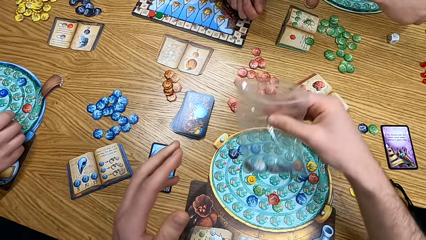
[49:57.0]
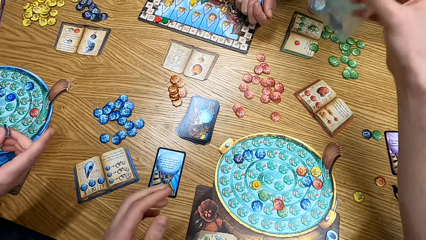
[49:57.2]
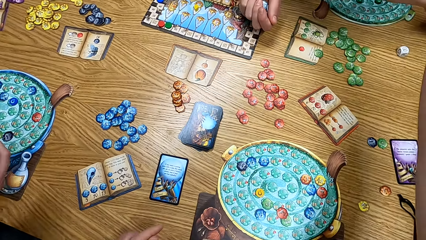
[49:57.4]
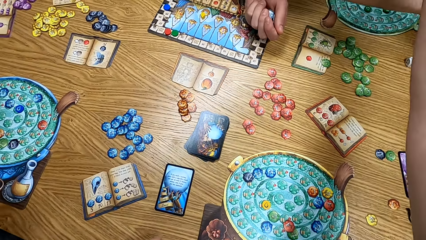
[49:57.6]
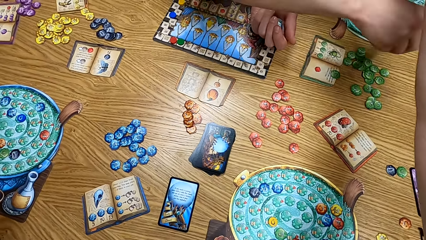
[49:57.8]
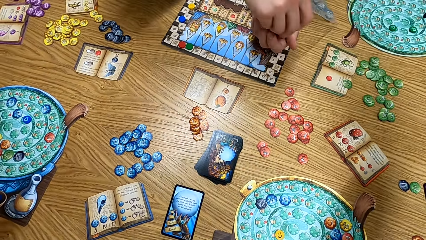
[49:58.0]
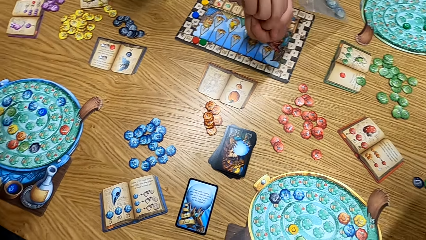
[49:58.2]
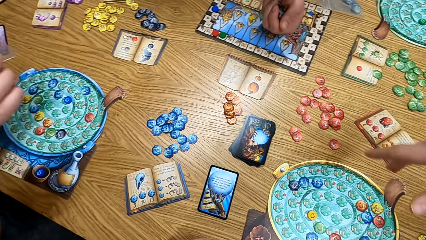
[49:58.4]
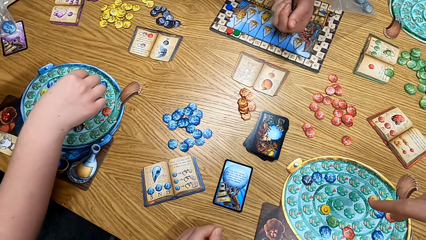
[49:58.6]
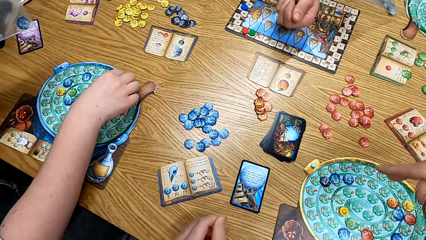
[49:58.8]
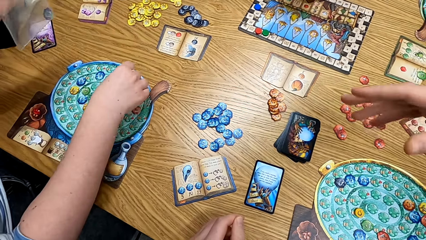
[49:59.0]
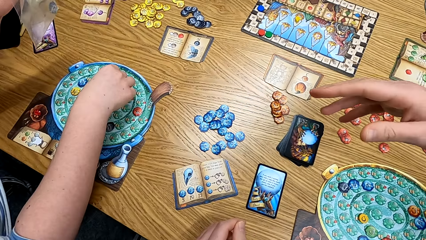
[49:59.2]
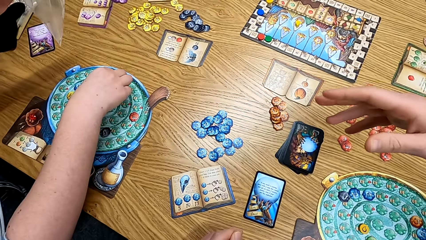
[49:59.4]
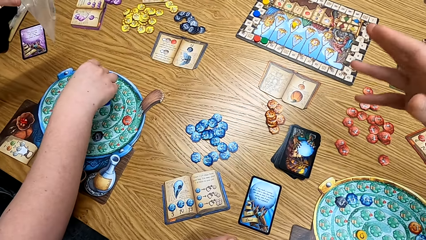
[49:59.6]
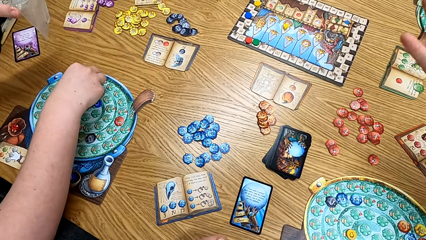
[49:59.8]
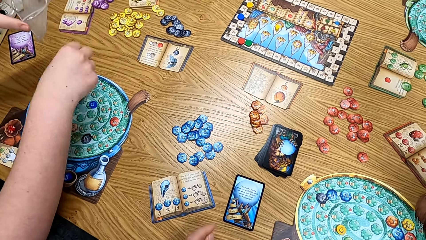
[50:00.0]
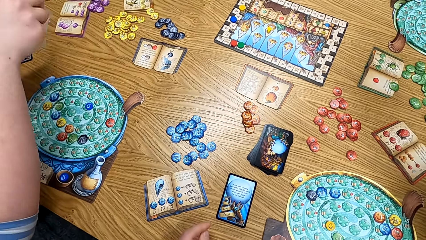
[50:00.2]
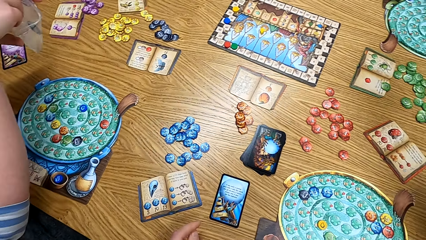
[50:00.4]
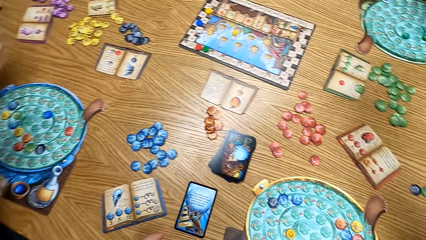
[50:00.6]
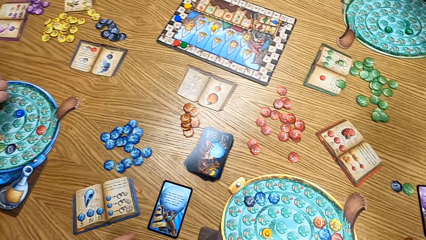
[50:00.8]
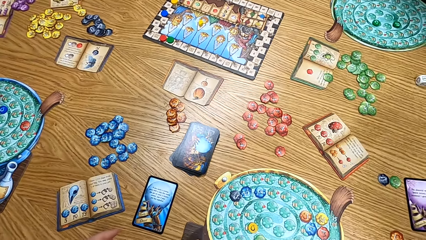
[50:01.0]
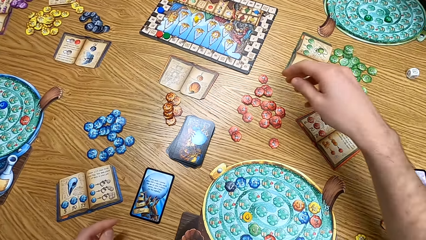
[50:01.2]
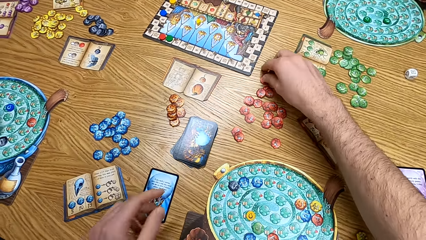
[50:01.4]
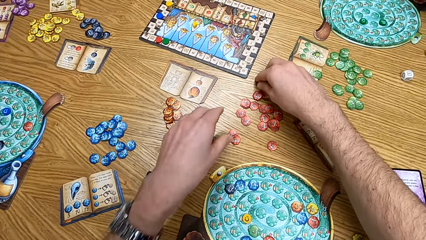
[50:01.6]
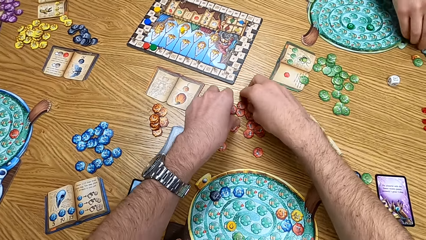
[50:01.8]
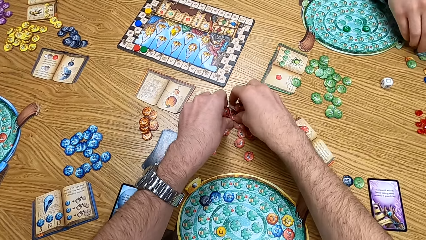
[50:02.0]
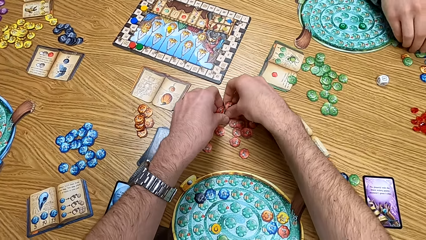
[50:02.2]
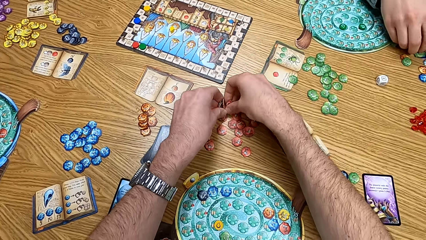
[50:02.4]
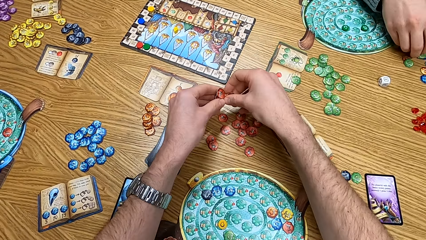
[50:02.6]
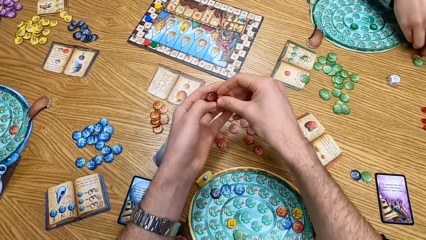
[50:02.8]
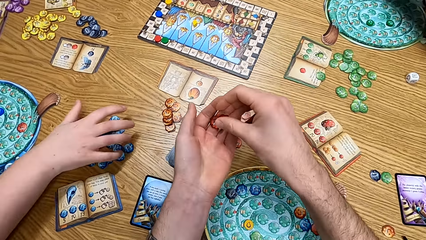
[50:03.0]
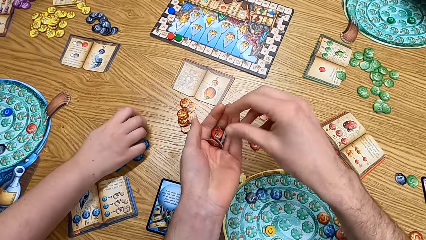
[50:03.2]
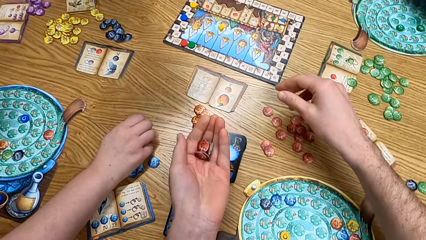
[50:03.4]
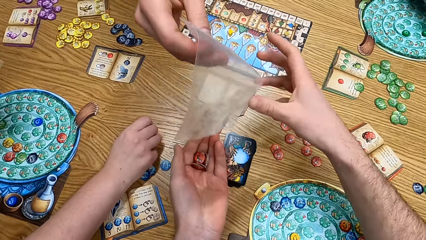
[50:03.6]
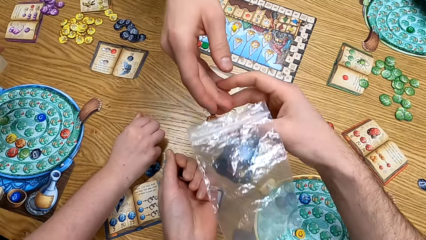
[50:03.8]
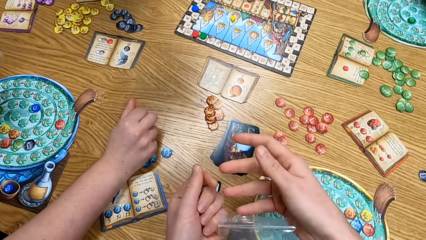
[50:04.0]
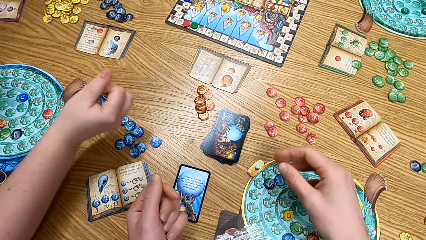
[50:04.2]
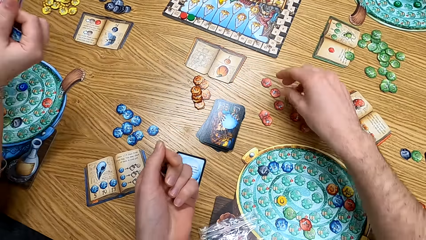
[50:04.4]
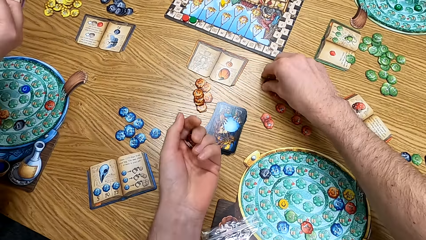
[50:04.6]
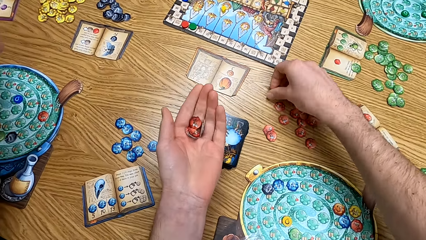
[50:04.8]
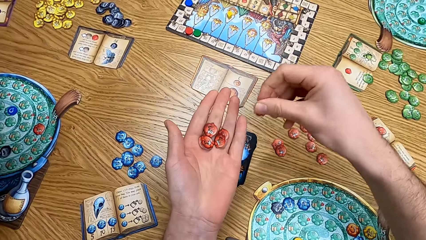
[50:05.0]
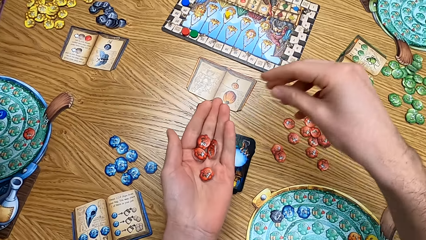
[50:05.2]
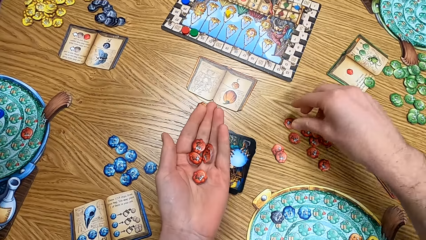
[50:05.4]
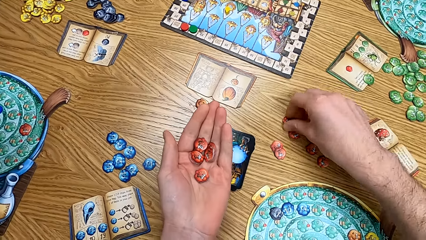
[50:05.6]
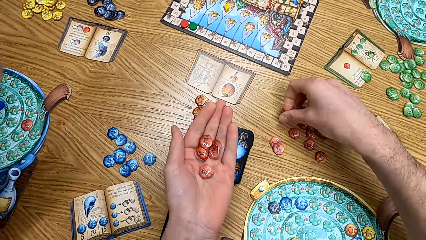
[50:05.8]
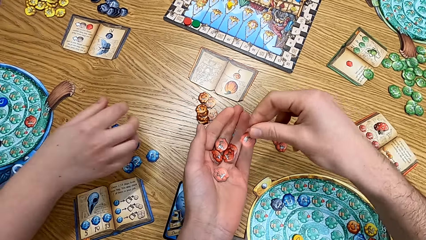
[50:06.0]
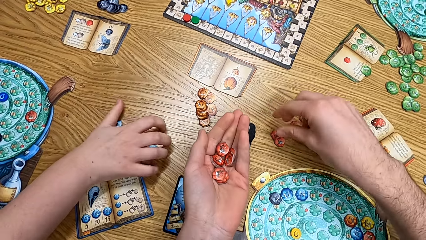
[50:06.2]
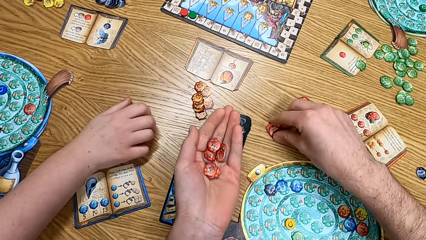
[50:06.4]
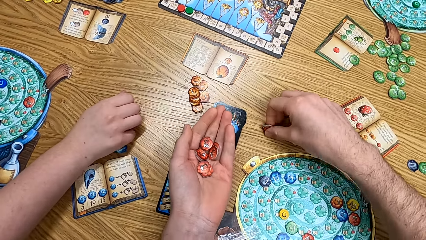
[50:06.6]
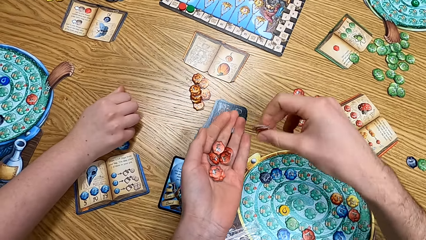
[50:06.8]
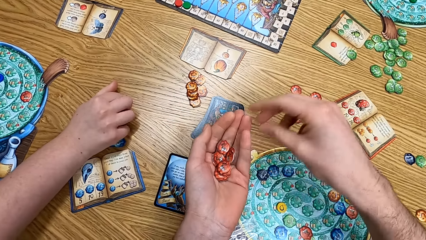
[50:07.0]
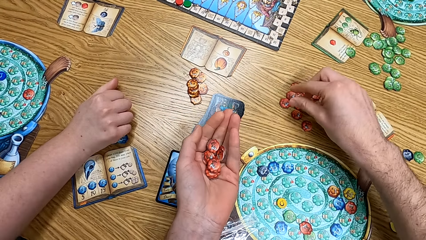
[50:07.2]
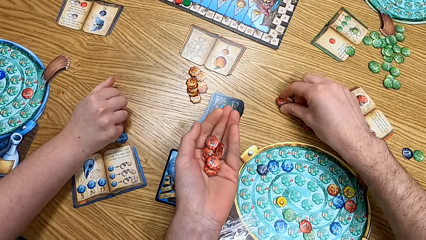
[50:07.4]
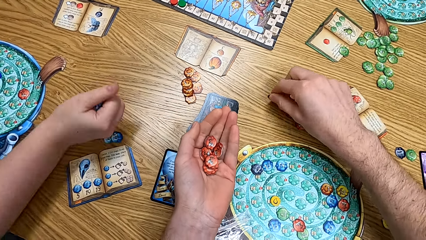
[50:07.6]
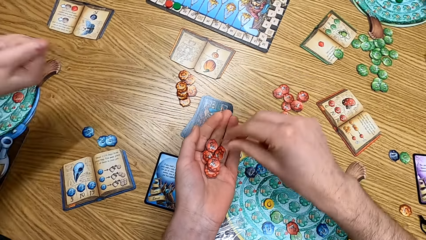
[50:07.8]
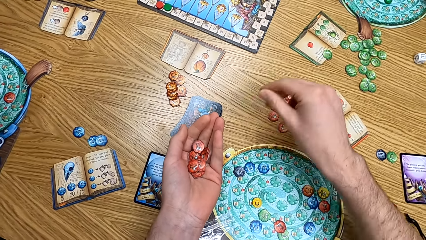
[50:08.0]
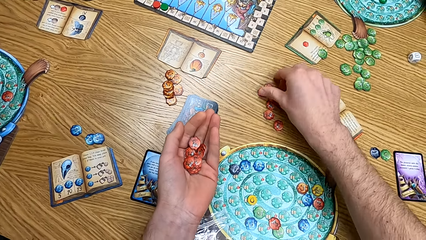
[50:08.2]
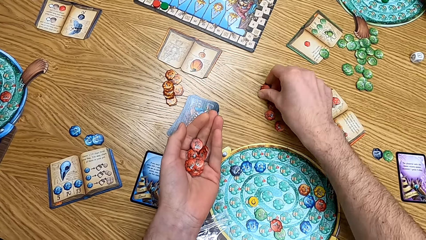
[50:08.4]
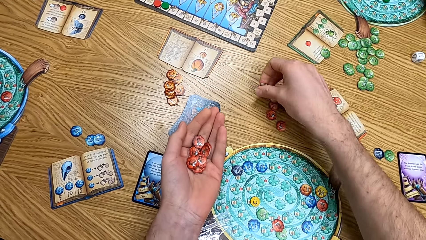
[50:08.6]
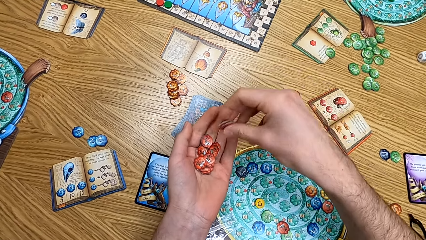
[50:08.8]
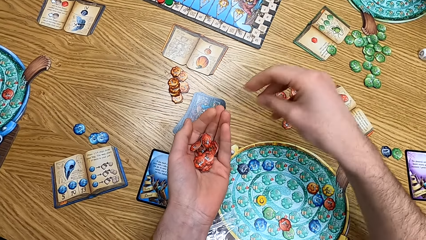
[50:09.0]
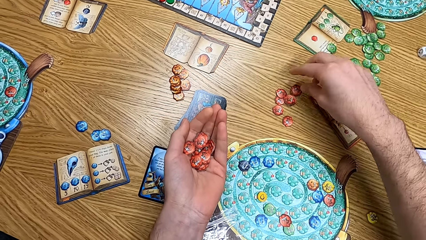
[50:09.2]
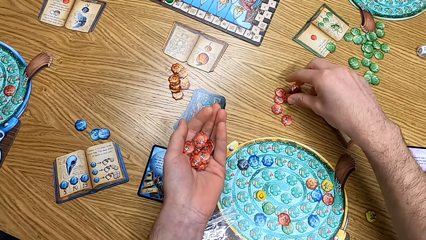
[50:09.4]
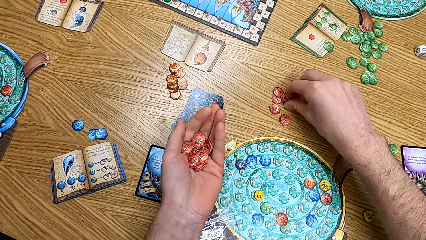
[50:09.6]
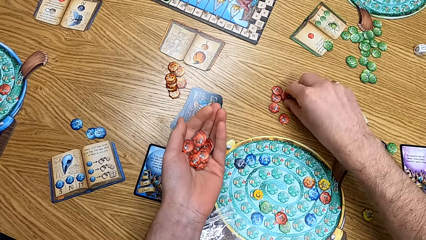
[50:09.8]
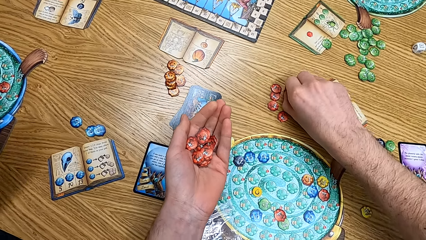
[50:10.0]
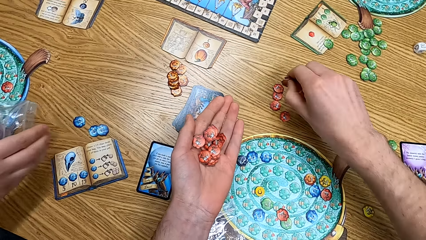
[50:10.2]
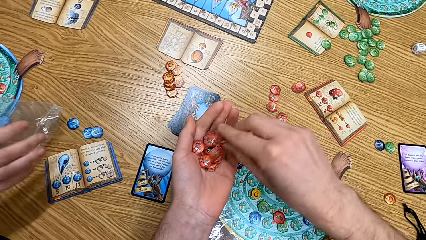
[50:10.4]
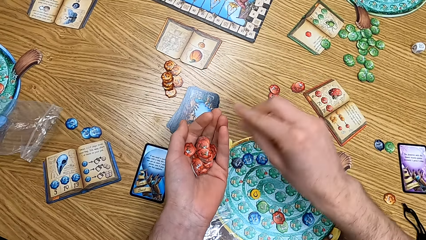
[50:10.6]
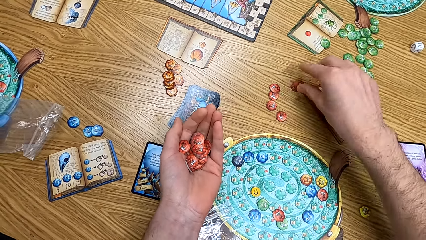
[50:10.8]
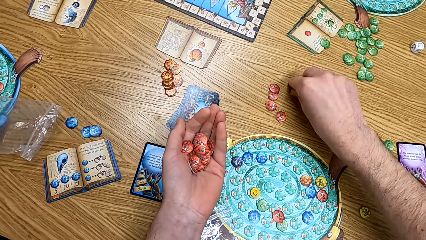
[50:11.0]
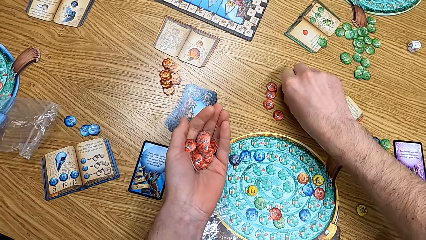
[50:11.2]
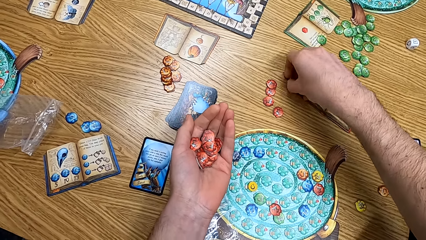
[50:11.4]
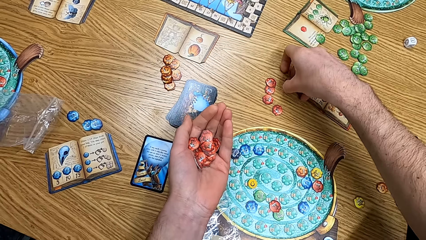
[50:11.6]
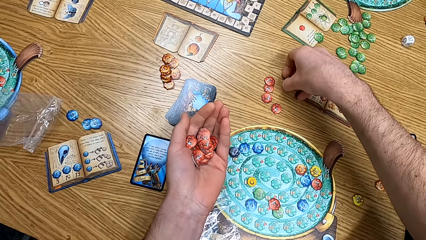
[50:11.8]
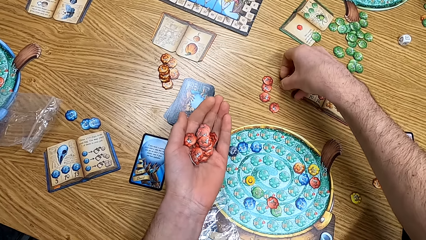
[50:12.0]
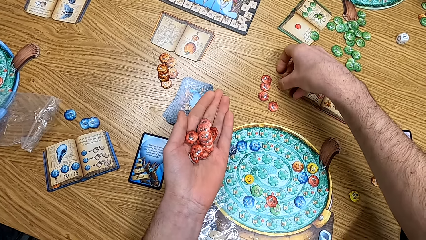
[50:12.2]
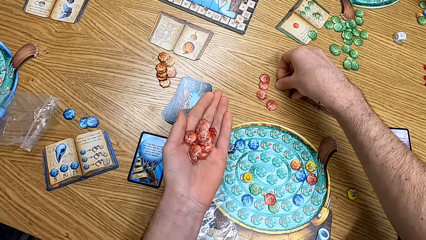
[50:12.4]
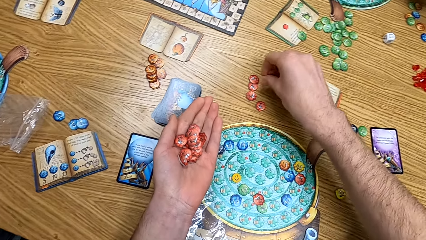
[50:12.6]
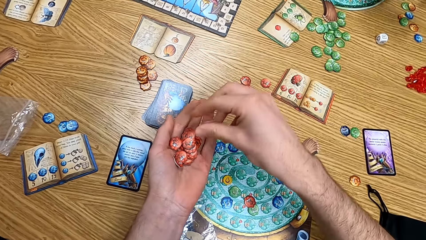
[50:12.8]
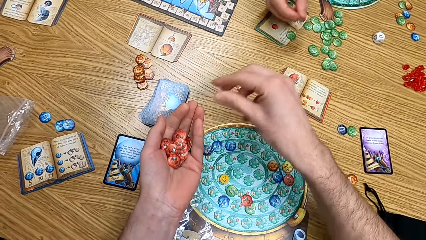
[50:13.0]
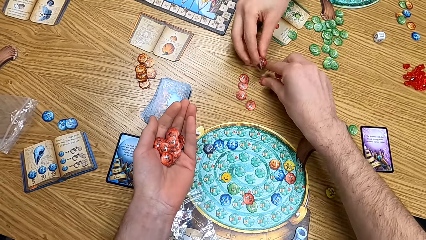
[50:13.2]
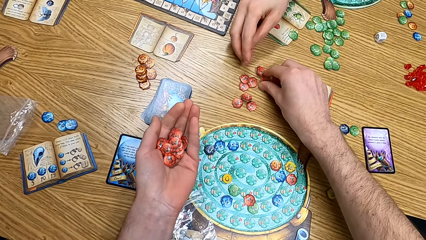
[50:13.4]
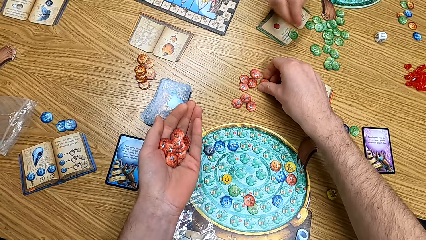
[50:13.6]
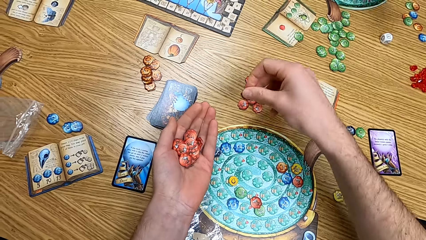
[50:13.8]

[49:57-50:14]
A man picks up the tokens. The camera wearer picks up the tokens. The man gives the camera wearer a polythene bag. Another man puts the polythene bag on the table.
